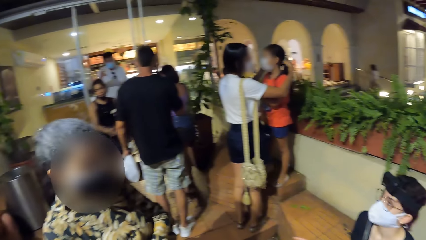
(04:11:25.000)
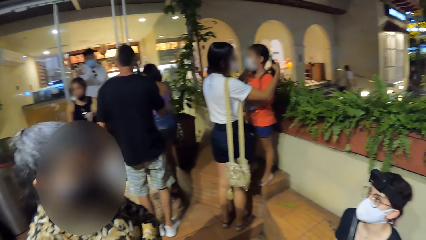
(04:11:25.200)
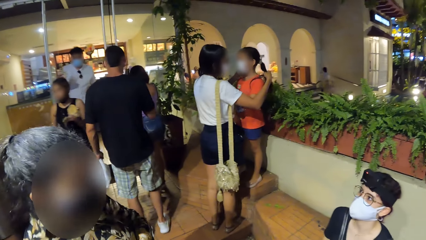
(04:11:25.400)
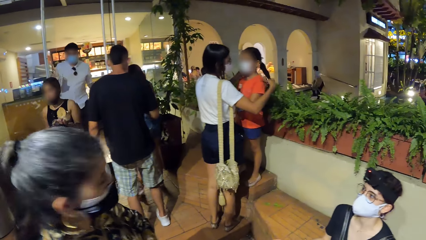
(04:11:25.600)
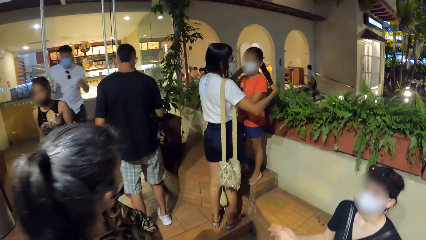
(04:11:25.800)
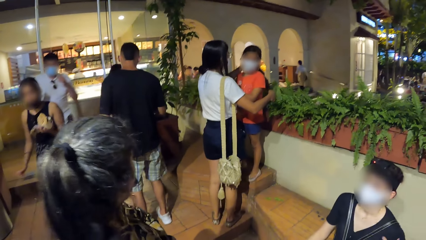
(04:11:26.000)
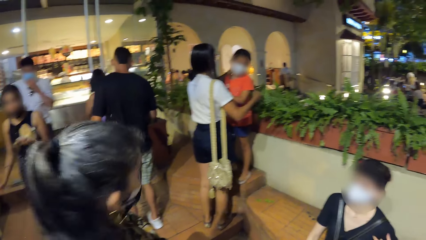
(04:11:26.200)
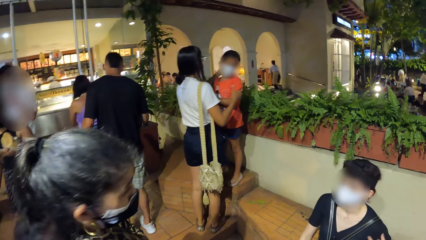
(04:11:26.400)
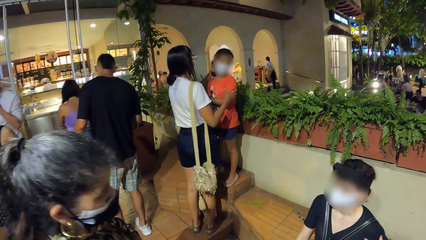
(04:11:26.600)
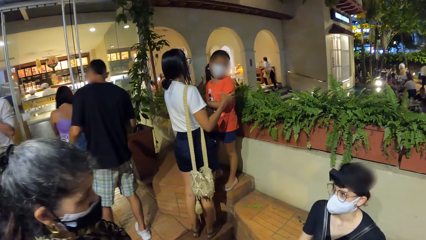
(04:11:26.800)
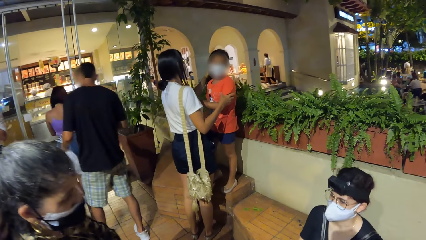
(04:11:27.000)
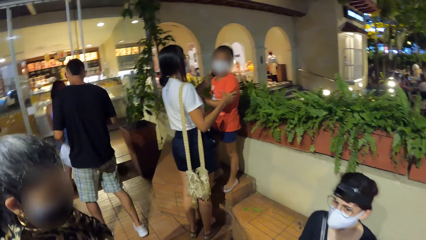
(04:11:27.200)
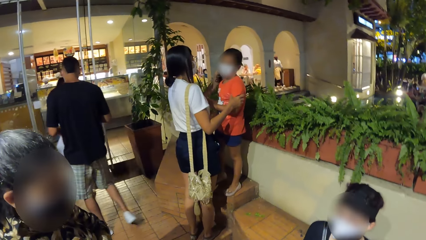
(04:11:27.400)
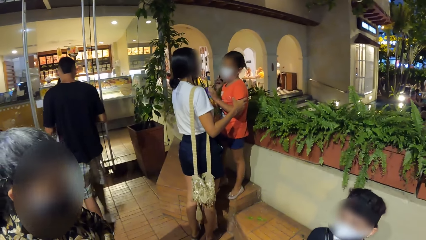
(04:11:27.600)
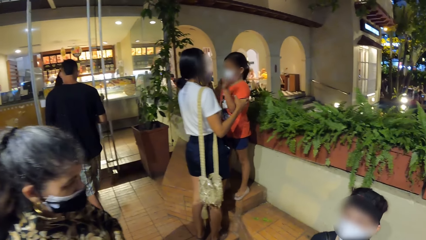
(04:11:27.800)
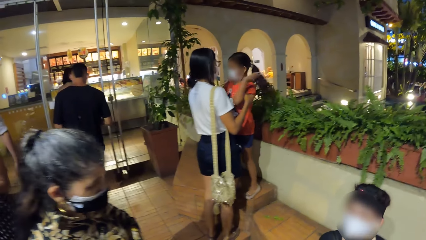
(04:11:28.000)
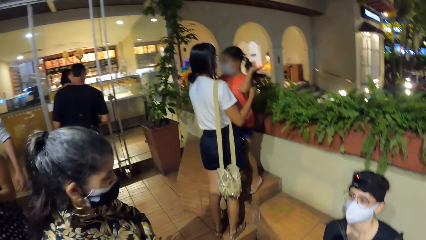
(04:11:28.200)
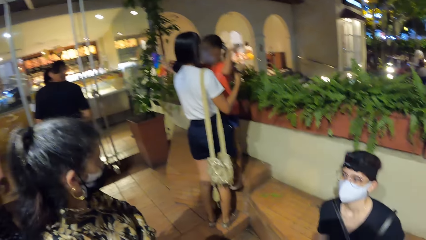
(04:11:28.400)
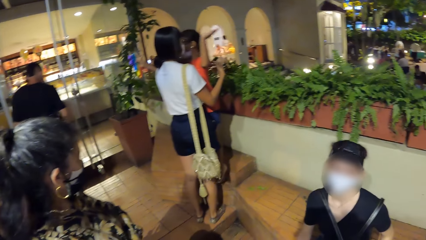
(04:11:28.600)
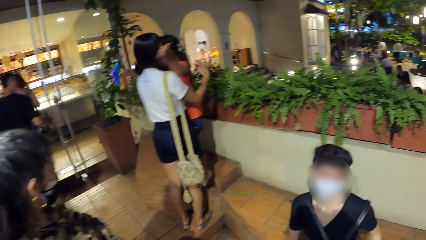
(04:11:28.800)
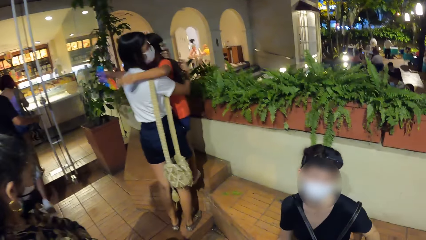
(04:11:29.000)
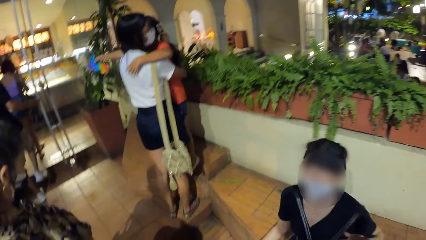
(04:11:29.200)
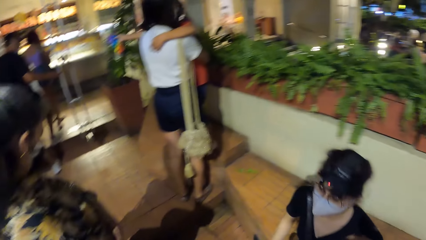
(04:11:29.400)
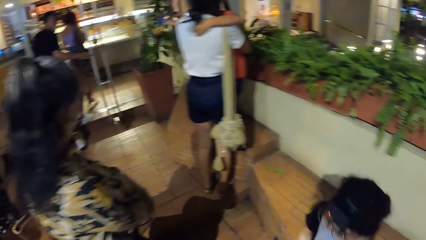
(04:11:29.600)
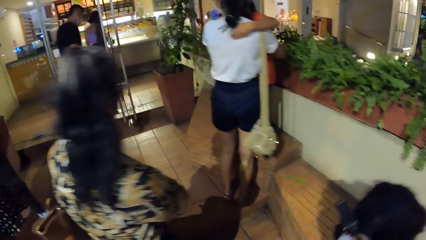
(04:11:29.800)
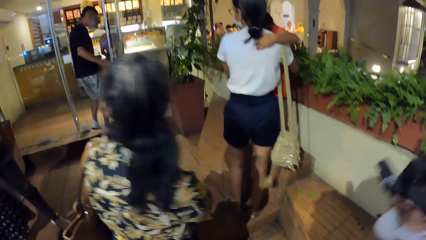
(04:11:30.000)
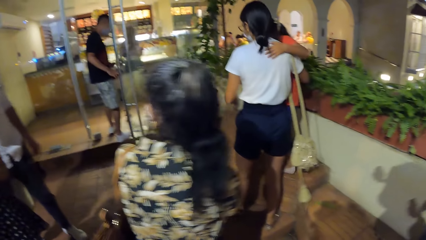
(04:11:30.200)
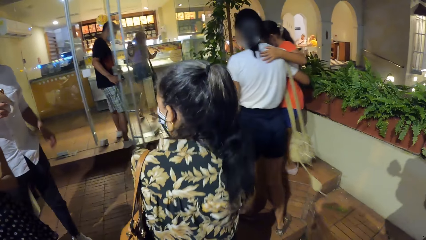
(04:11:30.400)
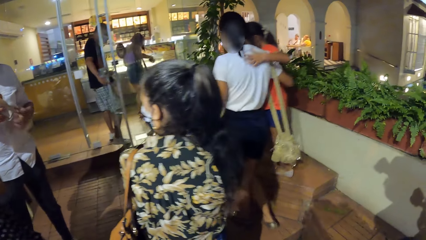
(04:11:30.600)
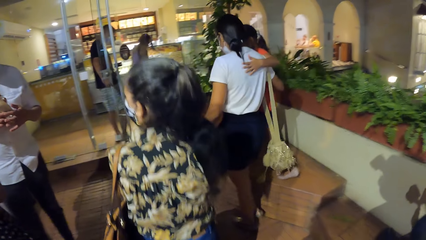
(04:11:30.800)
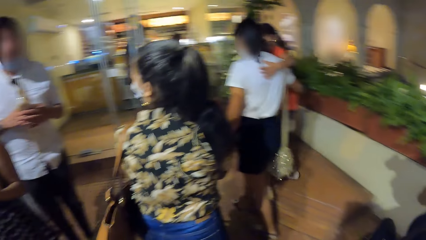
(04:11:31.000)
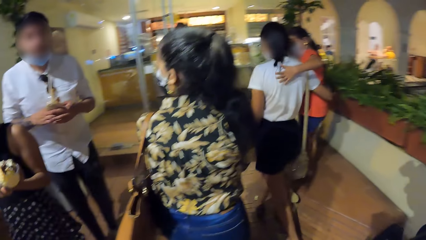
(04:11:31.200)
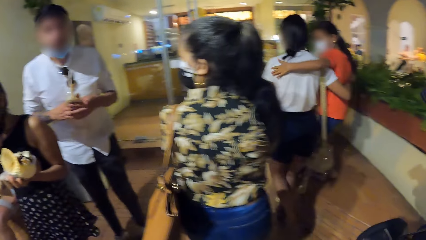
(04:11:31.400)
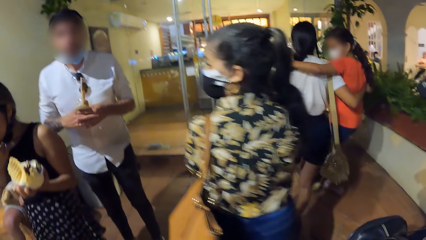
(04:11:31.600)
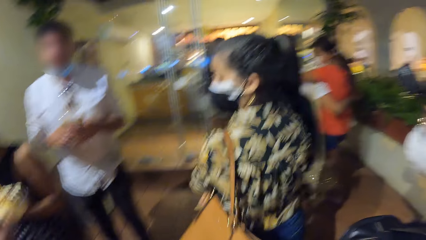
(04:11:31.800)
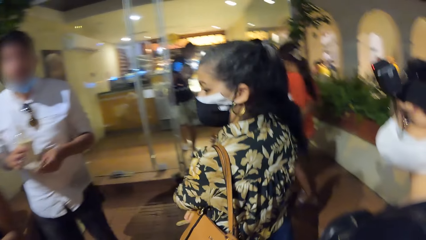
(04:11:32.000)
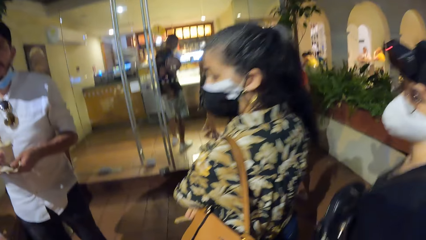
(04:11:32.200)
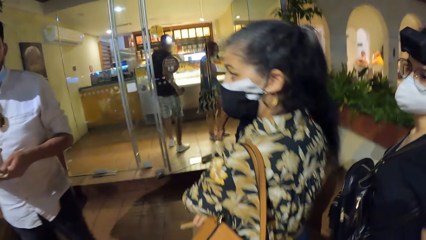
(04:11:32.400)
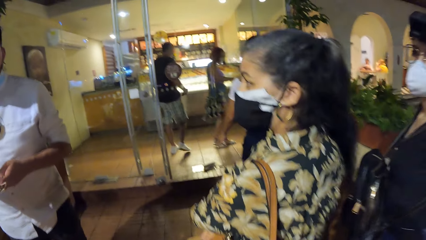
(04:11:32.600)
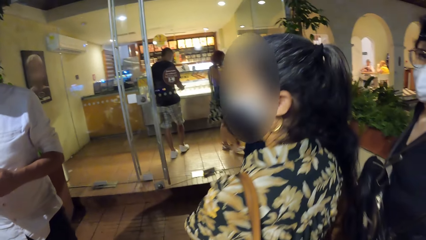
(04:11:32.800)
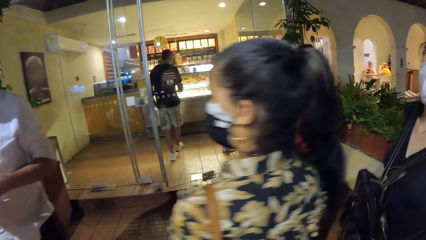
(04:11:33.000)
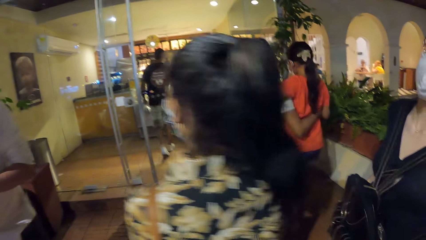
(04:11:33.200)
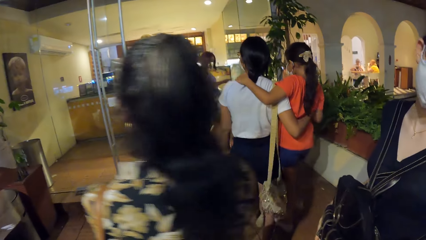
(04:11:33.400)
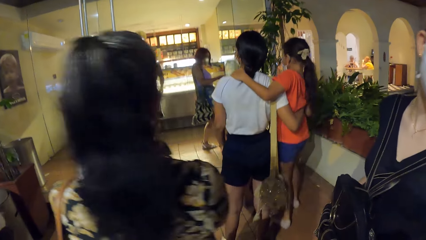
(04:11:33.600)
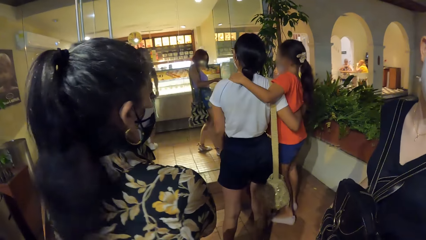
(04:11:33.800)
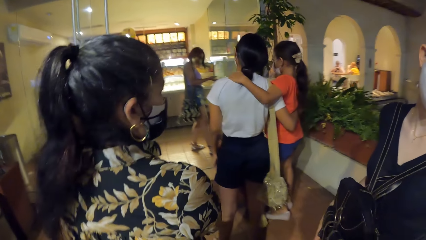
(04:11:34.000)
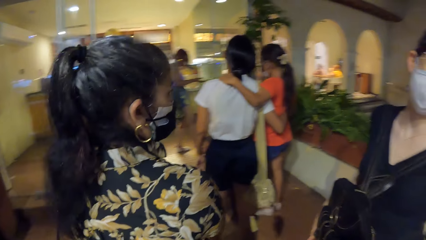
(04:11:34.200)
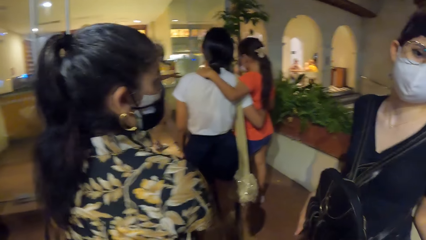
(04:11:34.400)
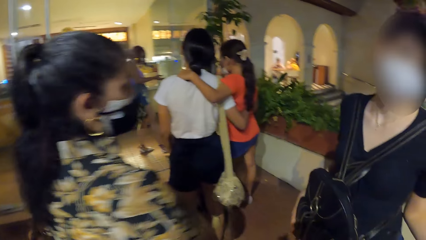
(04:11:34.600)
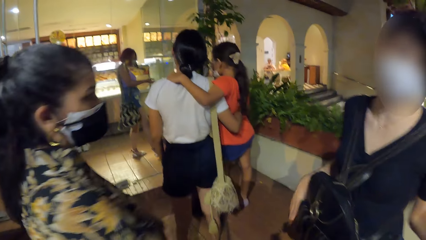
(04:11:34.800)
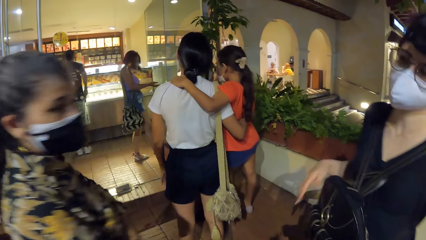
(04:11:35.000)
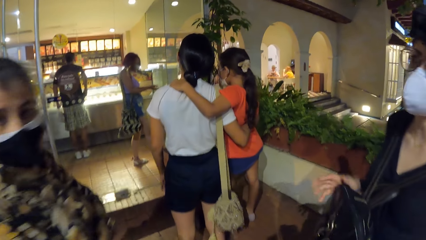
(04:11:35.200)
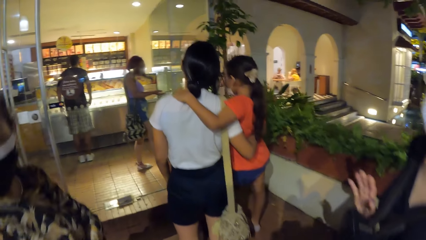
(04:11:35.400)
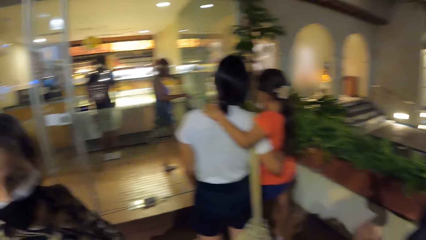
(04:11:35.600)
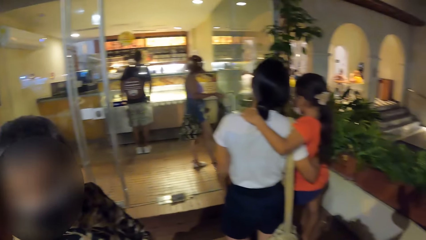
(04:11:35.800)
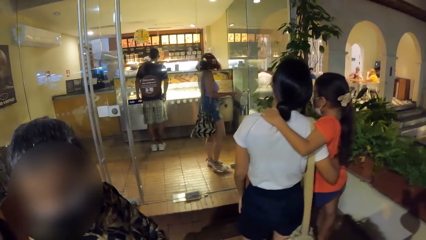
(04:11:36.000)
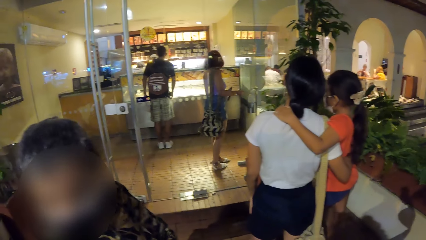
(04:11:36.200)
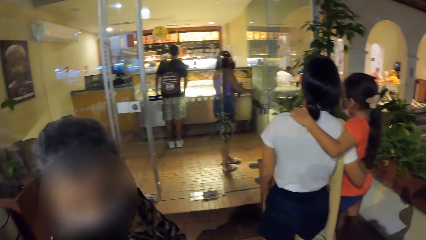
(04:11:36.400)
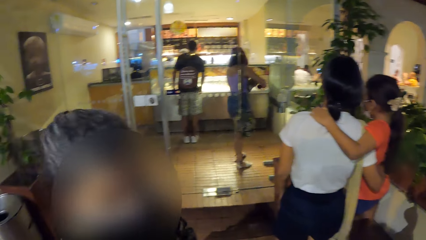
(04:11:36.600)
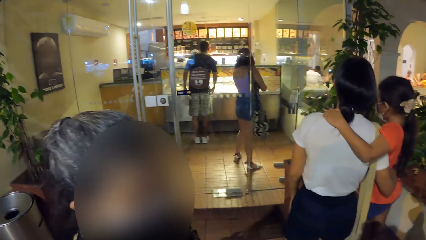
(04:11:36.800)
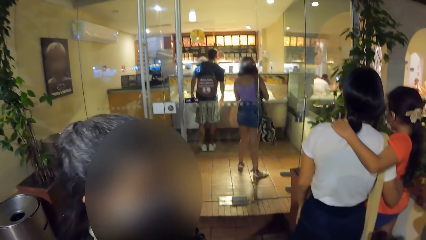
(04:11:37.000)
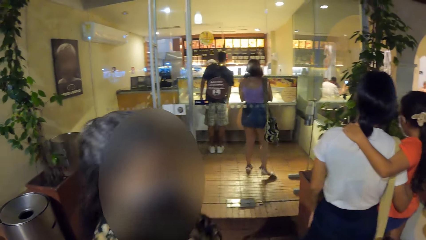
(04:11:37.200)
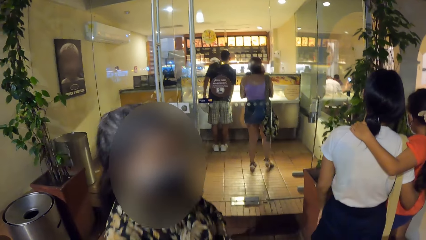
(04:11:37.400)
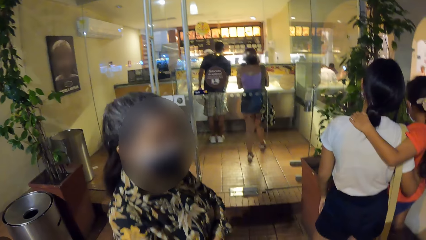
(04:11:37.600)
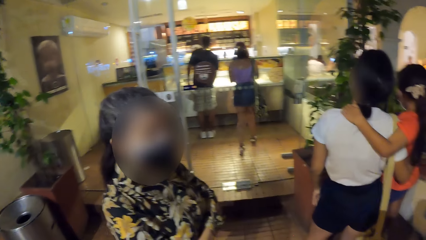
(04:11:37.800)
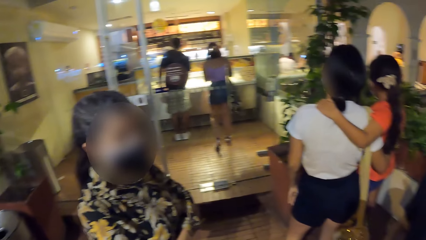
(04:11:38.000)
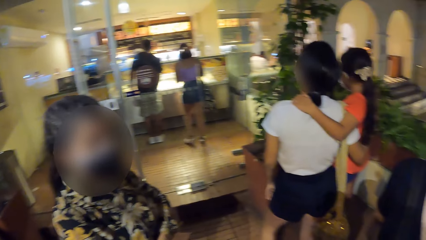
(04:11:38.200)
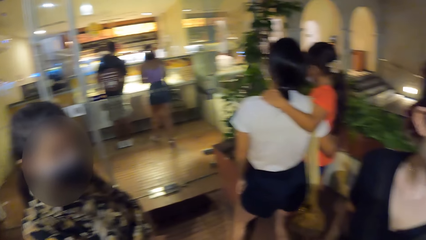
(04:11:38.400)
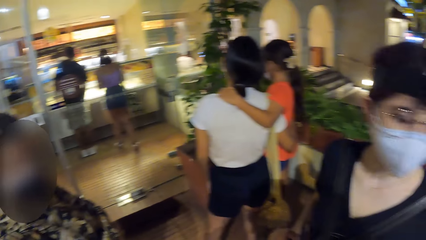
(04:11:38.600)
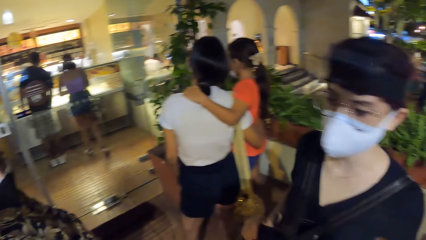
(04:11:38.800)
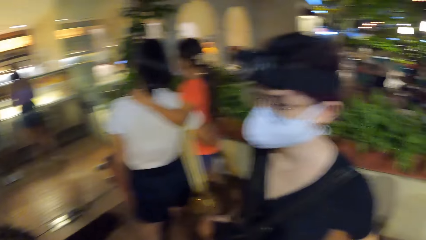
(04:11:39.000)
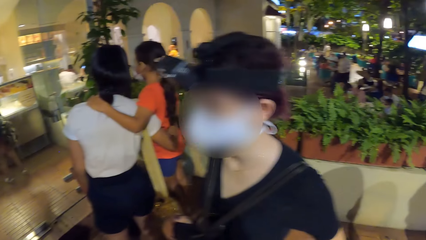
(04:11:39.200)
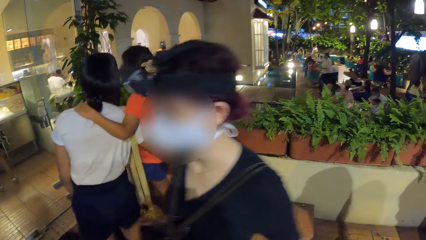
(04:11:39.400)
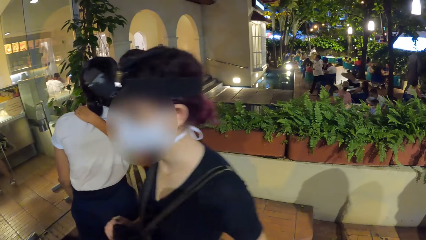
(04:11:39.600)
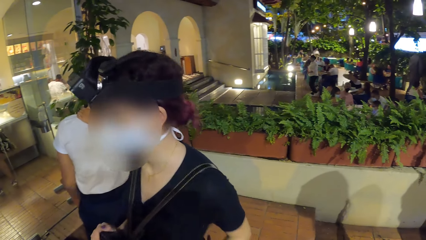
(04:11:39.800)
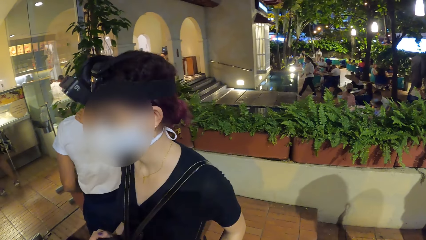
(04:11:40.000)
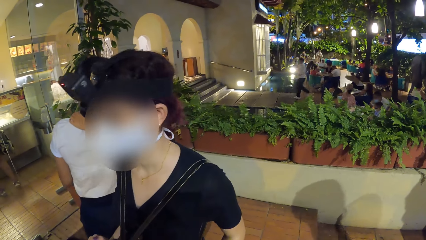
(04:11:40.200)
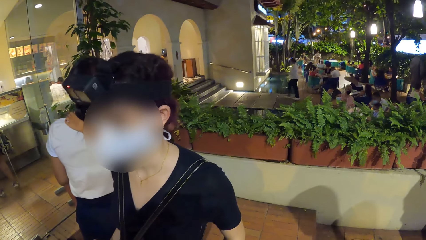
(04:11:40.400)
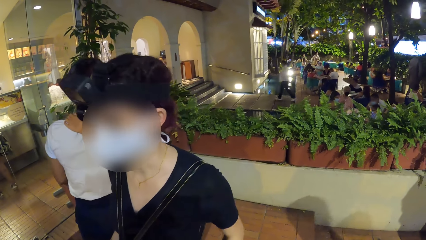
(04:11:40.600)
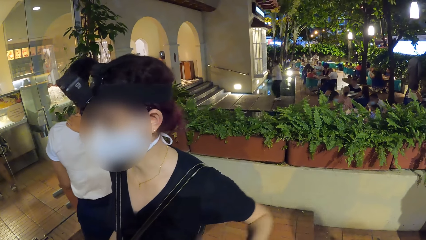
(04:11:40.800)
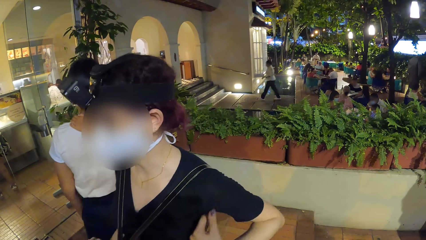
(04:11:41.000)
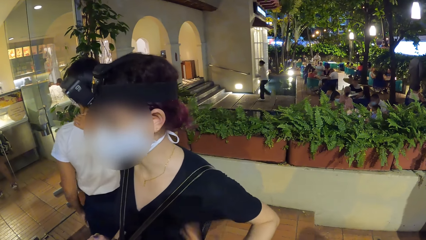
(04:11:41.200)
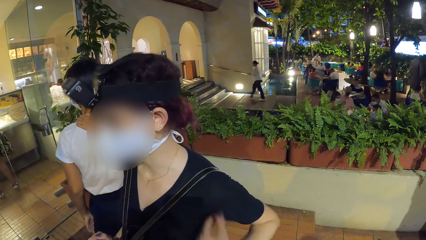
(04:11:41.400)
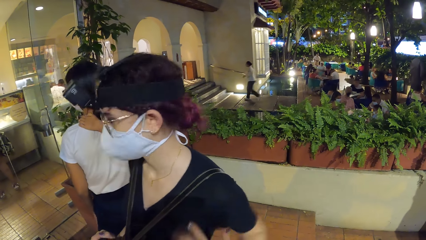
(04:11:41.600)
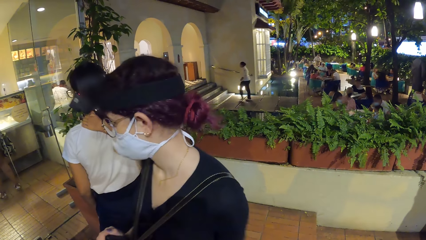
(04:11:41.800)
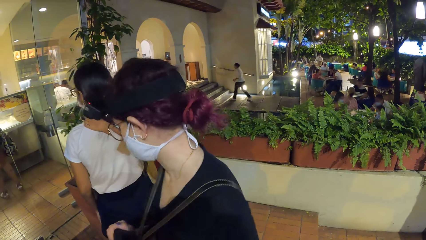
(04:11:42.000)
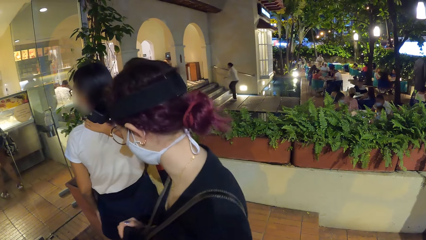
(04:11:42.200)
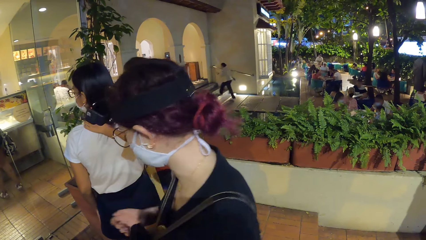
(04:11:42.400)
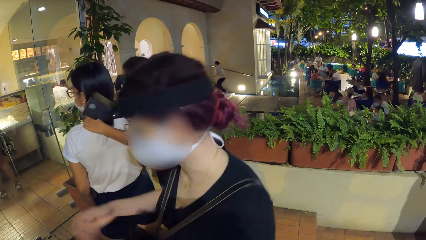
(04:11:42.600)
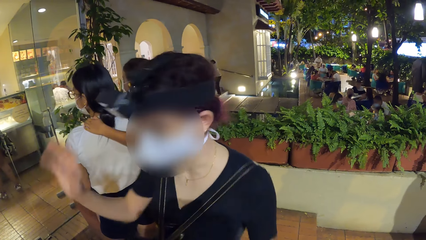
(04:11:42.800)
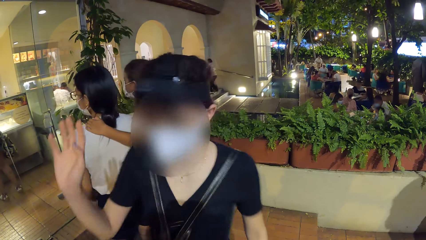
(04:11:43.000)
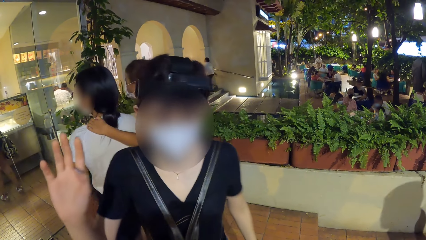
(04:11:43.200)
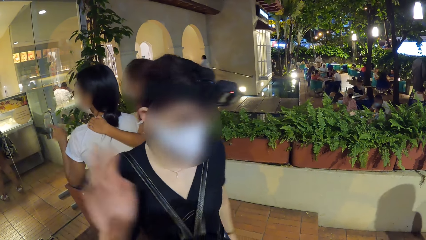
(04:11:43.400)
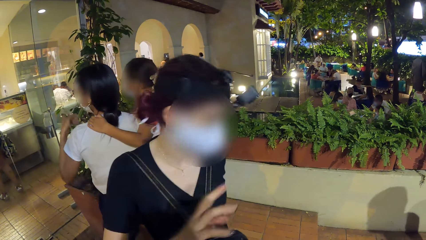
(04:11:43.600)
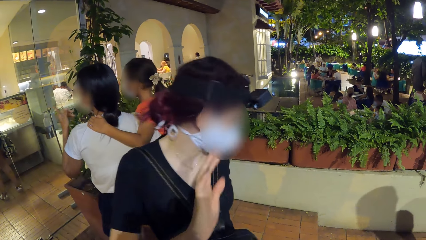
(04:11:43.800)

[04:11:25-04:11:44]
A woman walks into the restaurant. A man walks into the restaurant. Another woman stands up from the bench. The man closes the door to the restaurant with his right hand. A third woman converses with a fourth woman and another man. The first woman places her right hand under a hand sanitizer. She rubs both hands together.
